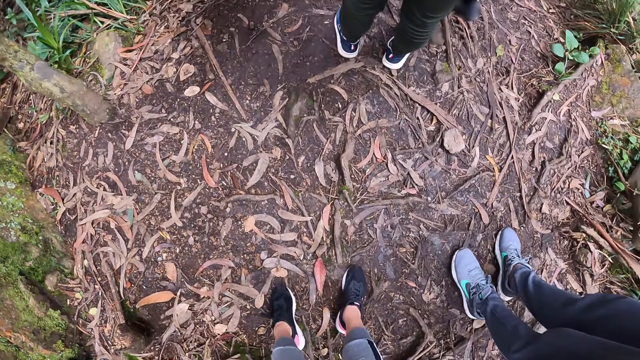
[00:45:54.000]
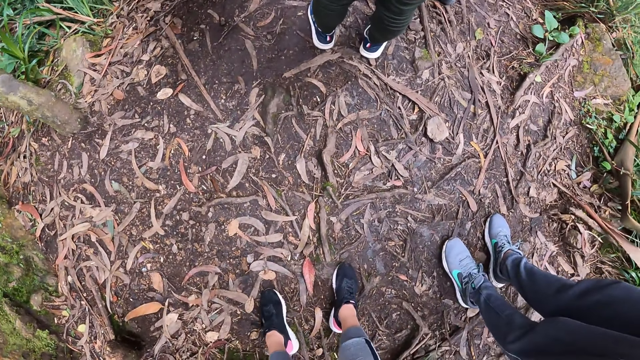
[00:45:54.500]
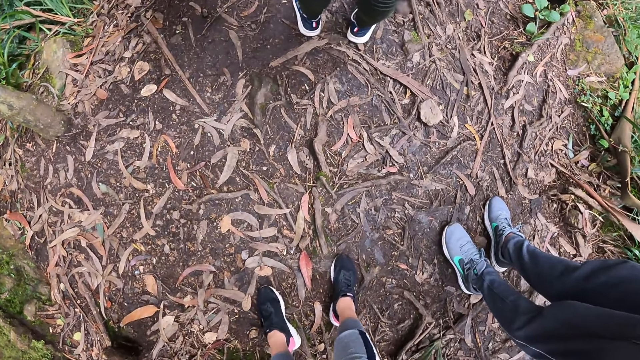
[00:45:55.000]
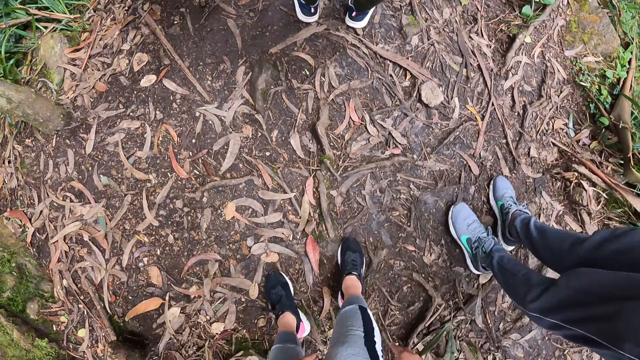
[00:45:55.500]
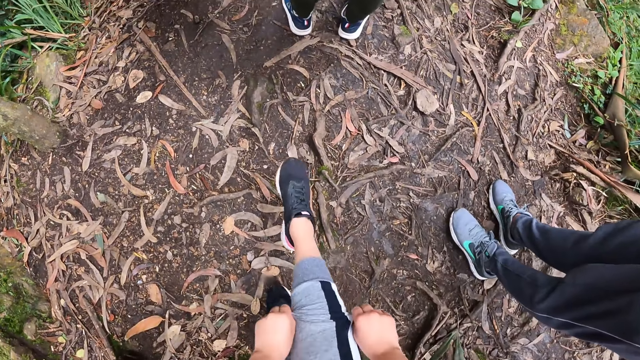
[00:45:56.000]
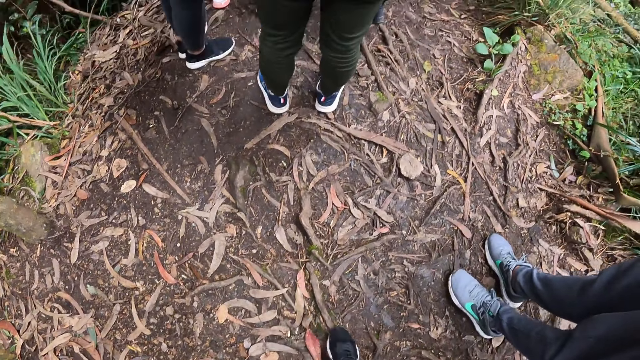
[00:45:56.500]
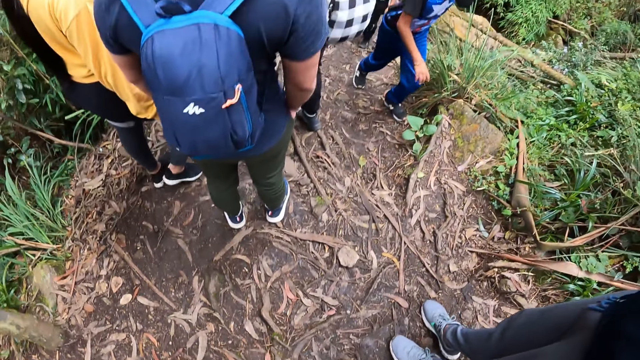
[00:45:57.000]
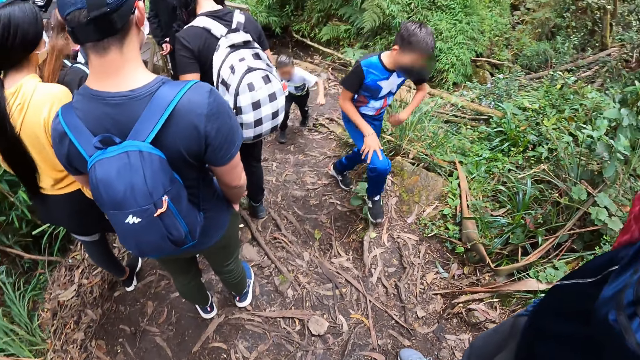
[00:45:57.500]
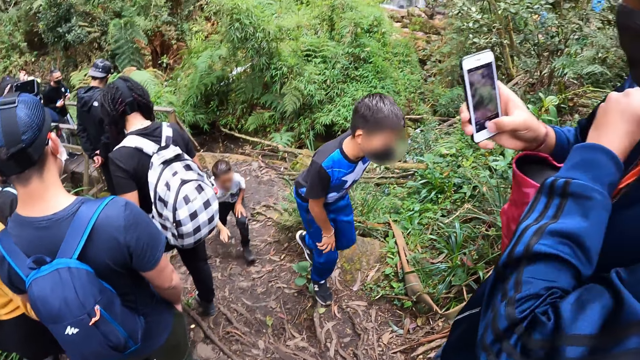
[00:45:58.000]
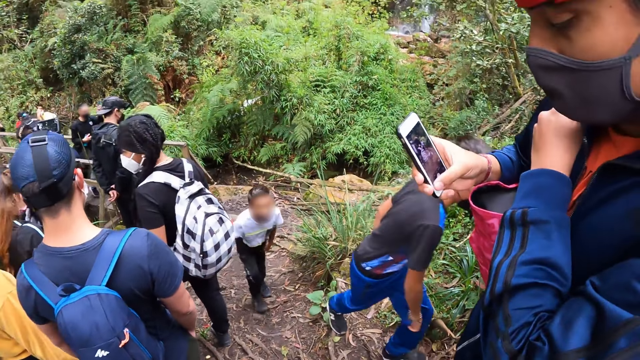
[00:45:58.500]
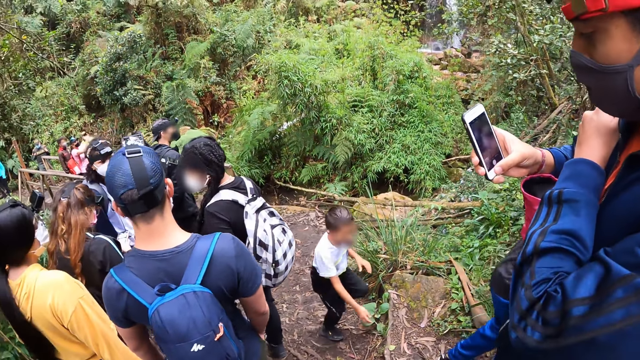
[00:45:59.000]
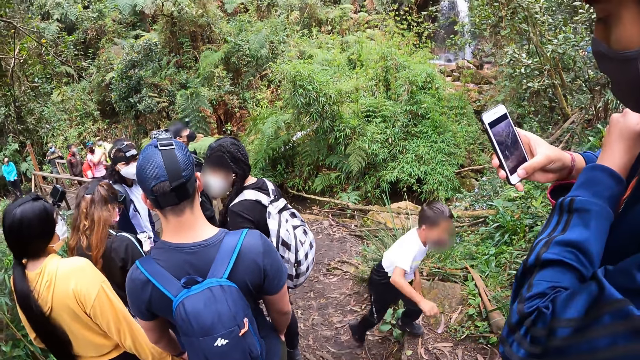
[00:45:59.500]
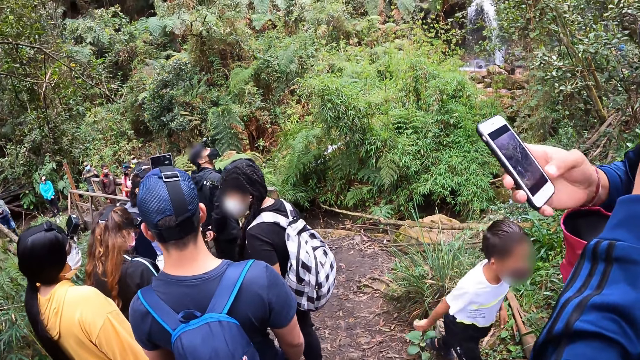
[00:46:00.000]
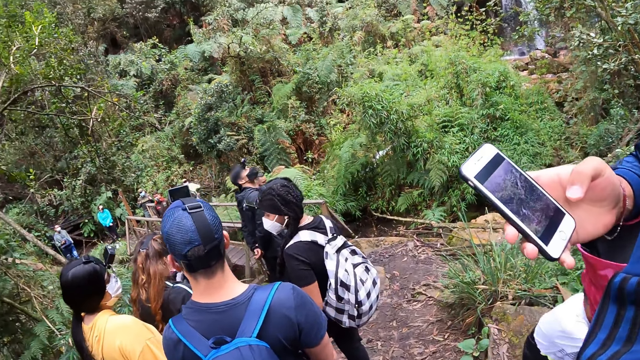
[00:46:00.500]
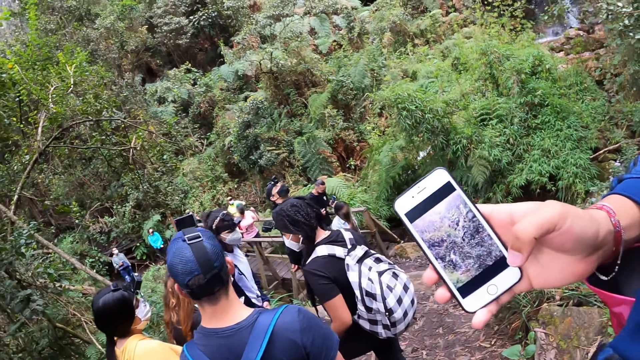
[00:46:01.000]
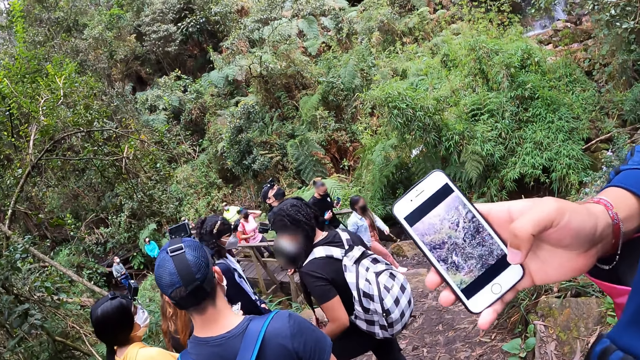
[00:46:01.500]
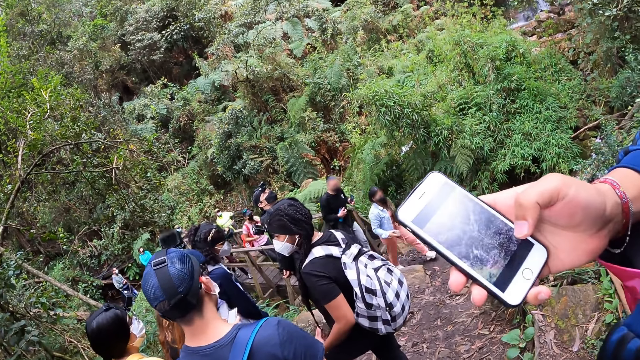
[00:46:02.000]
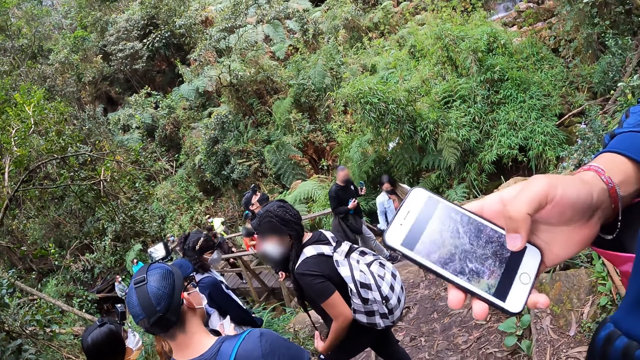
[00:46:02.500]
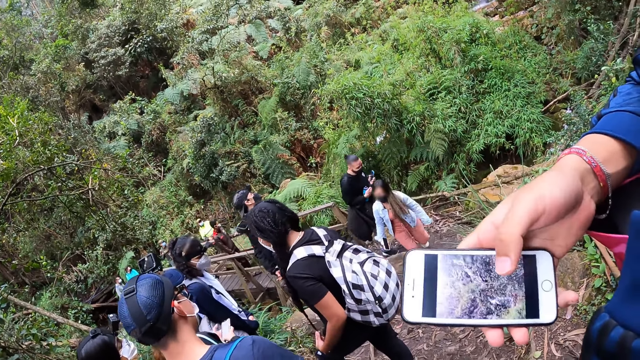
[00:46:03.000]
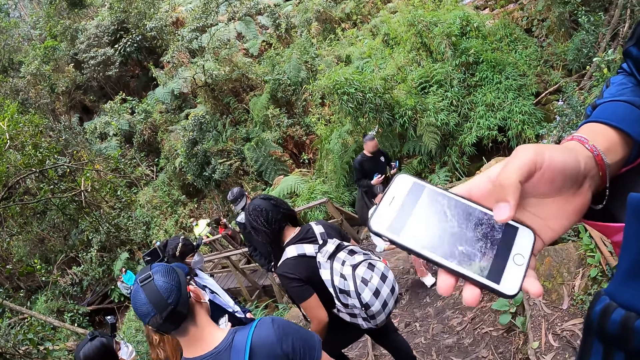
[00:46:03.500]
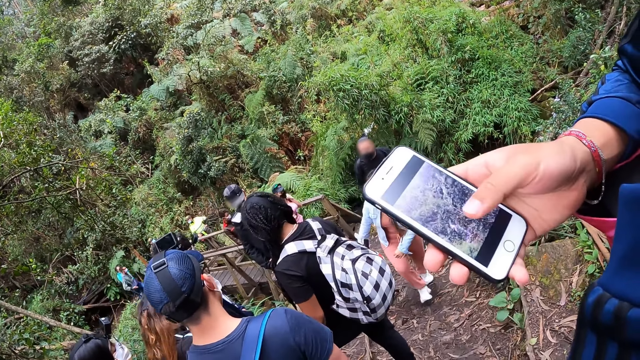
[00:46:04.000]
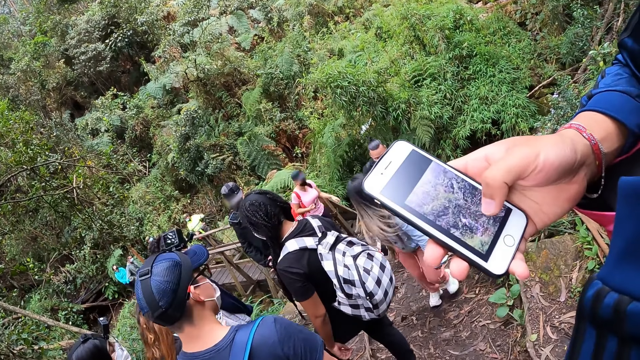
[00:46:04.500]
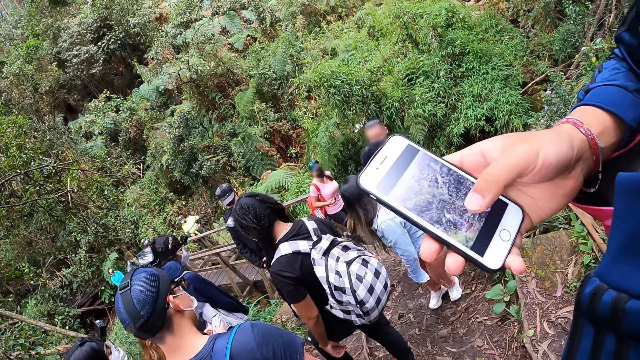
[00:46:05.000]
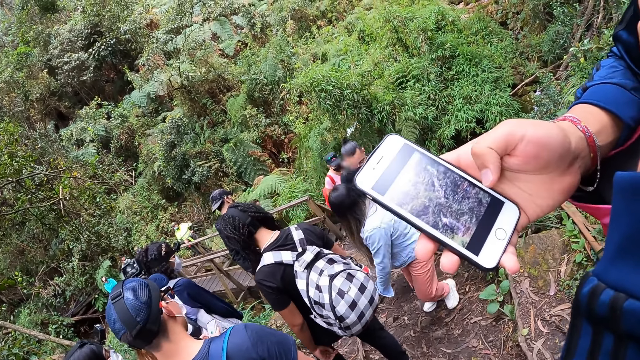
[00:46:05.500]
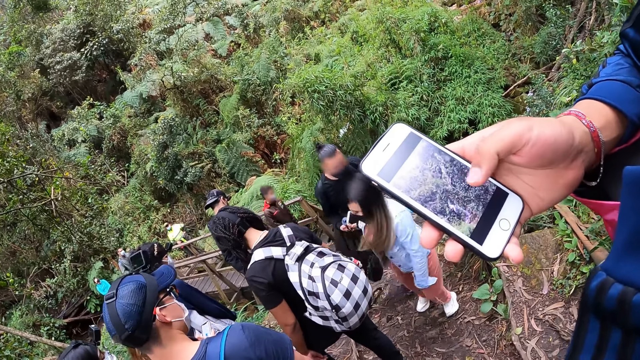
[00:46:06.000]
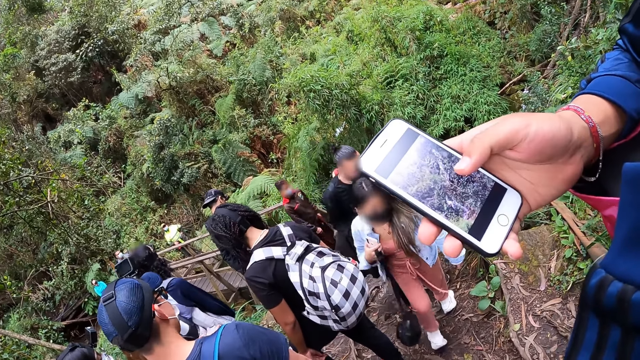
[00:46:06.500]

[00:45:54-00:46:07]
The camera wearer adjusts her jogger pants with her hands. The man operates the phone. The man shows the camera wearer the photos in the phone.

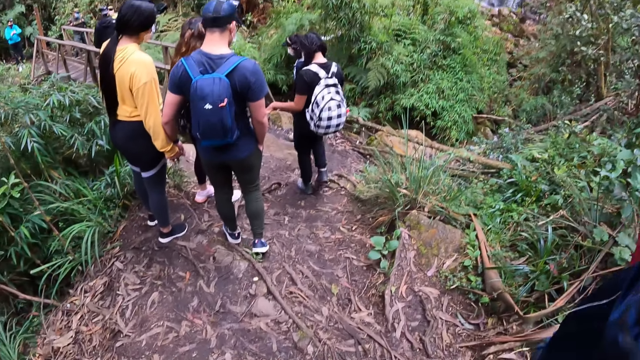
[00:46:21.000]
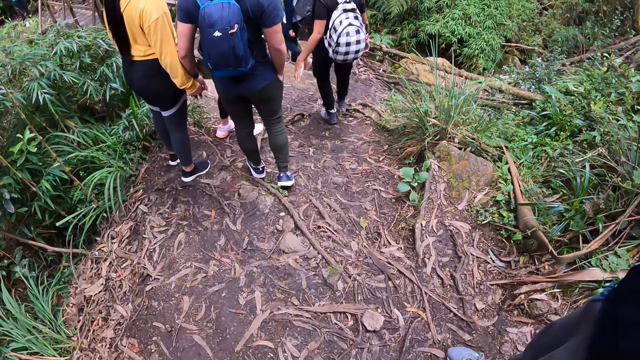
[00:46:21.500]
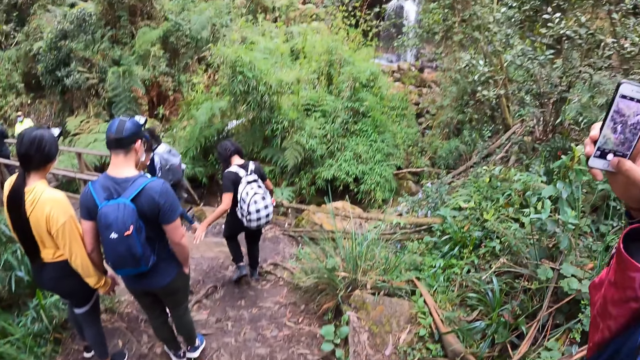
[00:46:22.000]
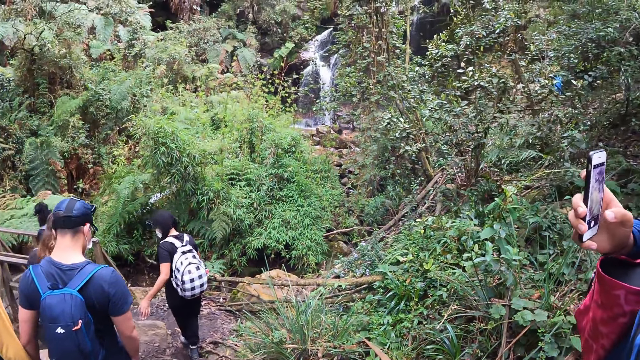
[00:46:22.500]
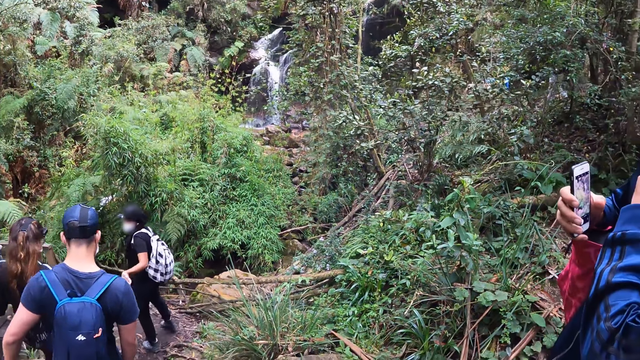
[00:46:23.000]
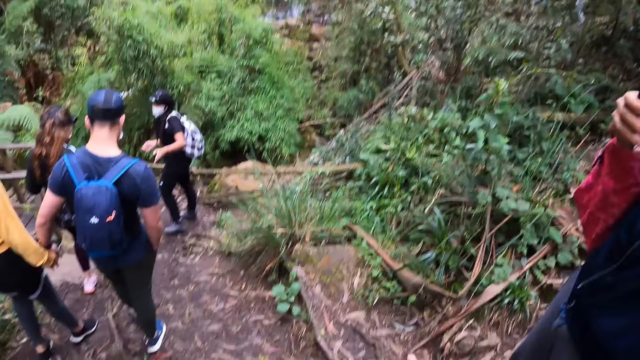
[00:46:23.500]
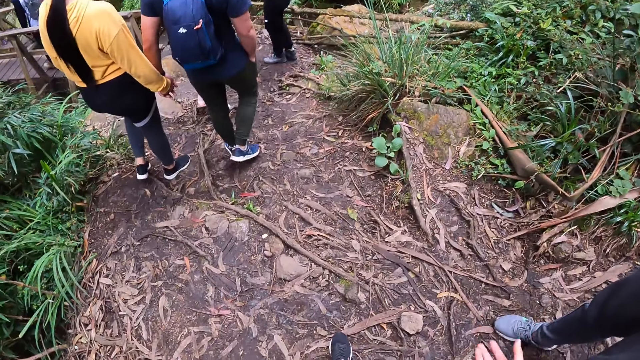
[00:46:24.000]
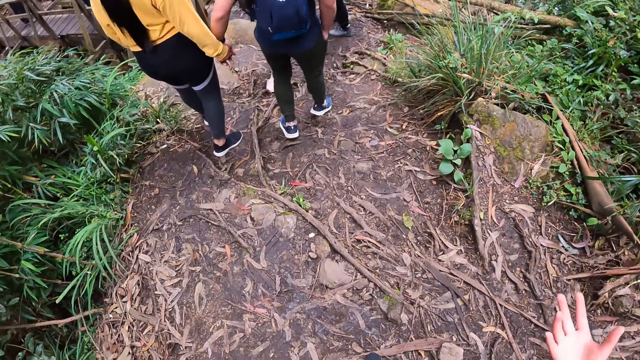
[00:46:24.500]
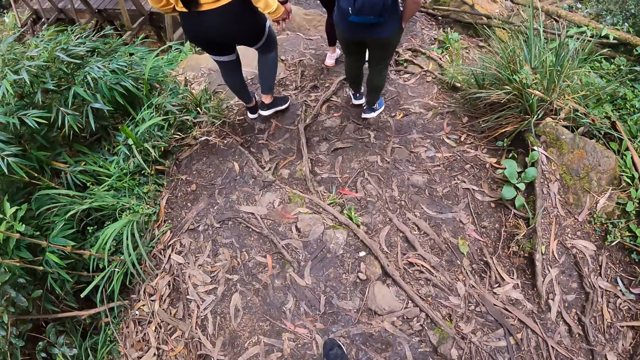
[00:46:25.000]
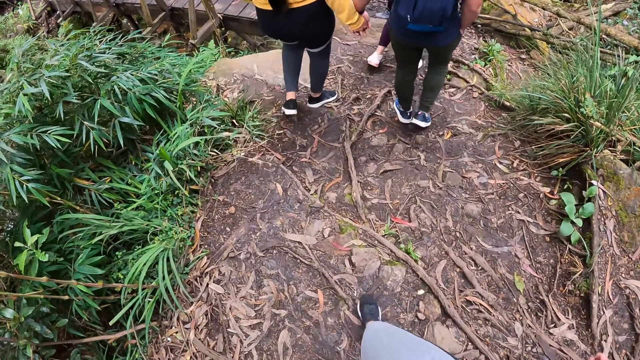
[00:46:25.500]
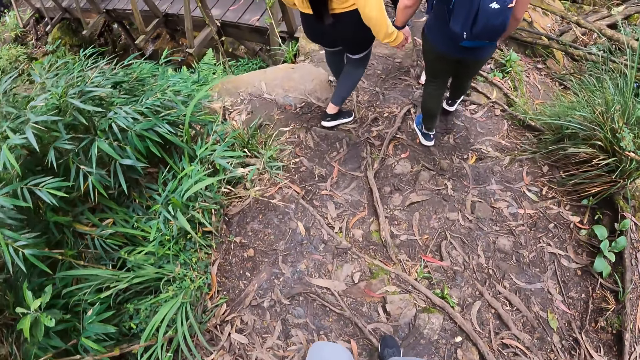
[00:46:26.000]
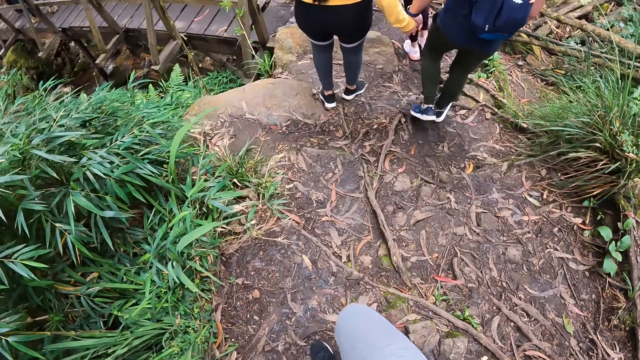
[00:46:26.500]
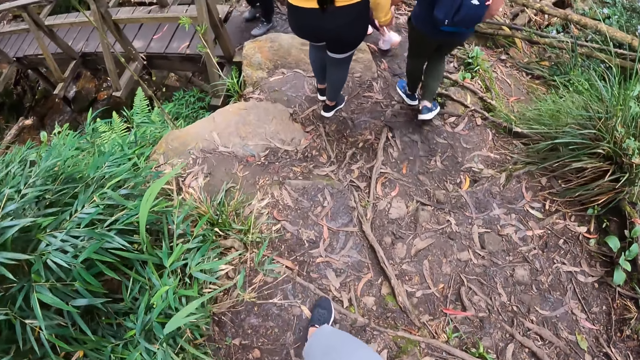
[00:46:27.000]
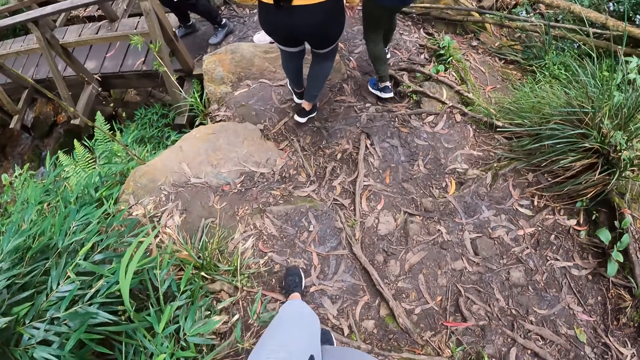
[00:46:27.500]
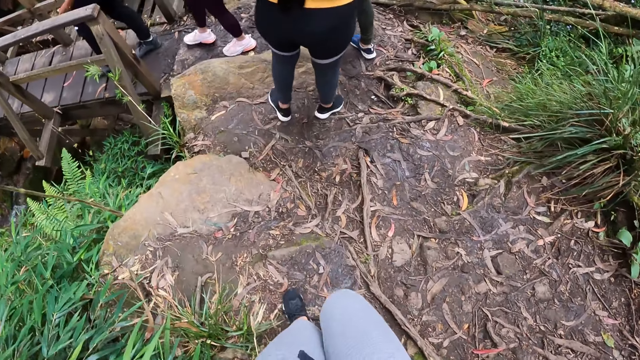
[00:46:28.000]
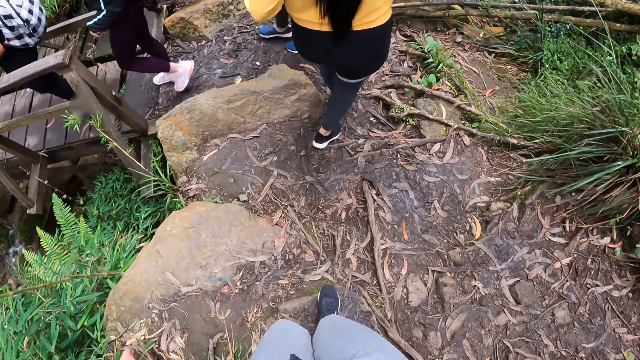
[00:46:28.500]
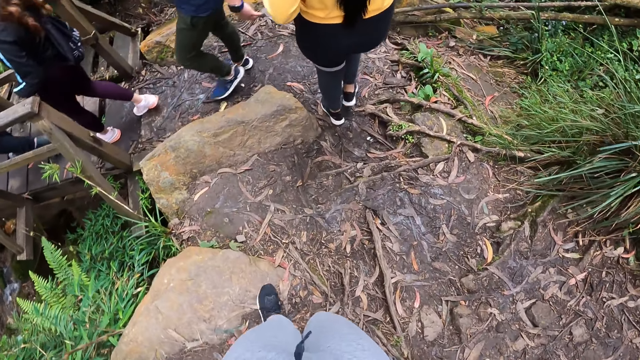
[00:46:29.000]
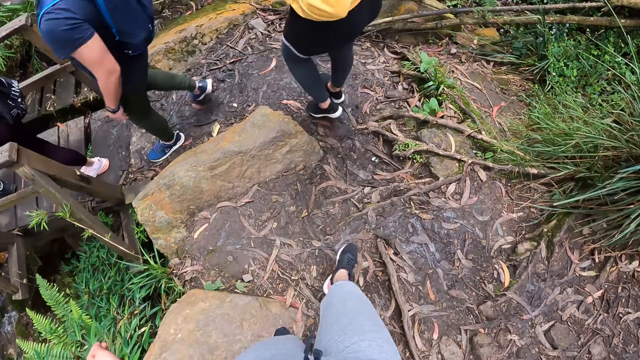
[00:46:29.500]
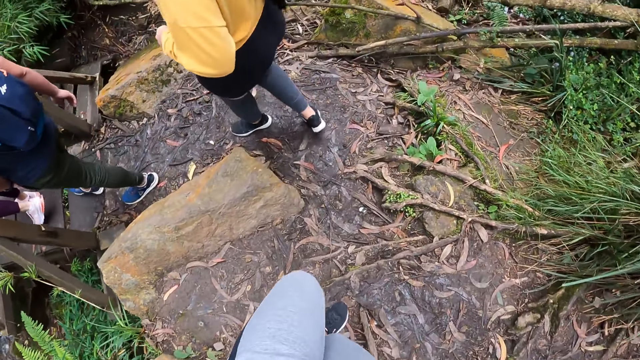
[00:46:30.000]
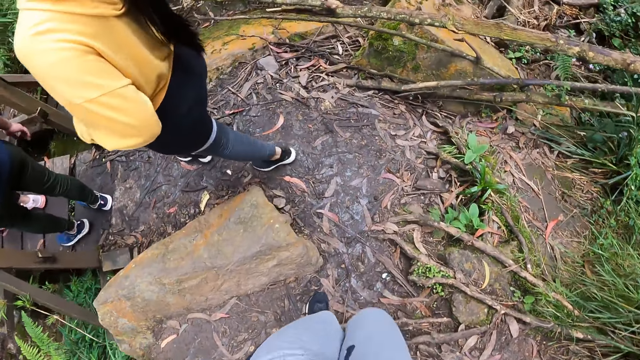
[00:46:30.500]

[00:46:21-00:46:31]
The camera wearer looks around. They walk down a steep hill.
